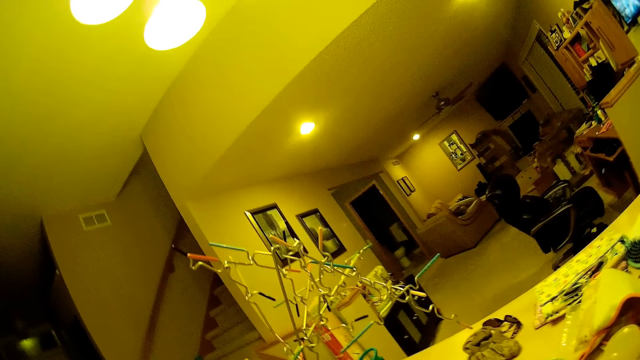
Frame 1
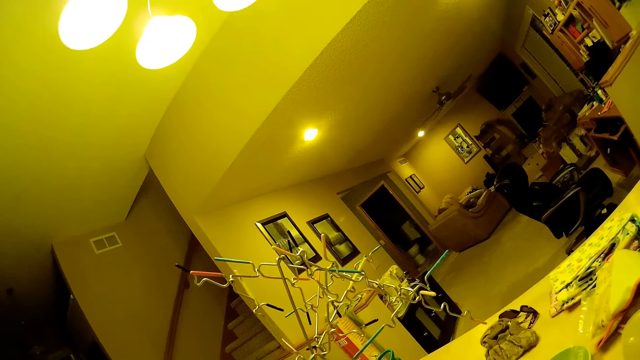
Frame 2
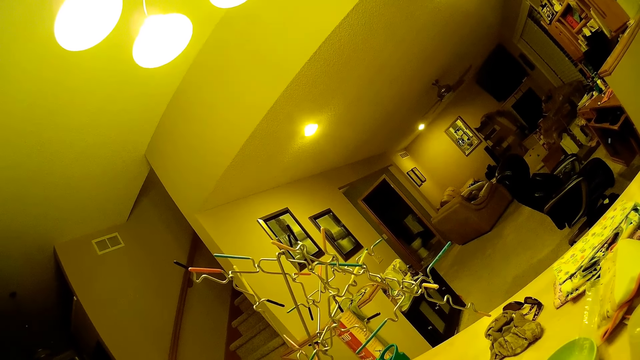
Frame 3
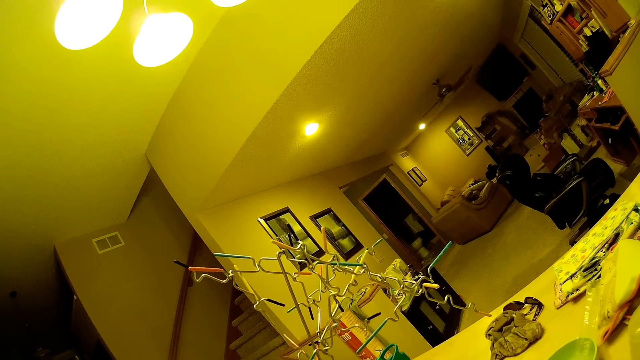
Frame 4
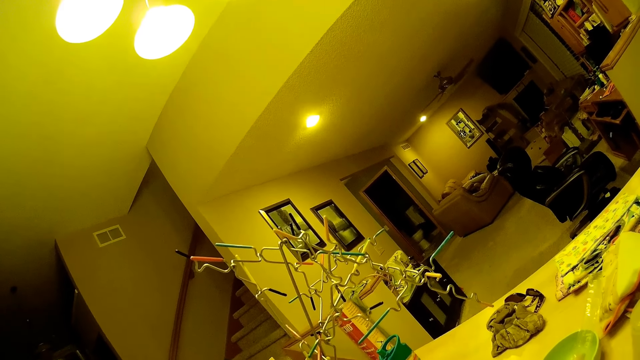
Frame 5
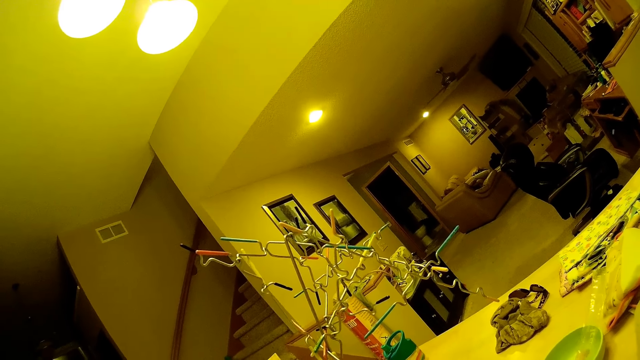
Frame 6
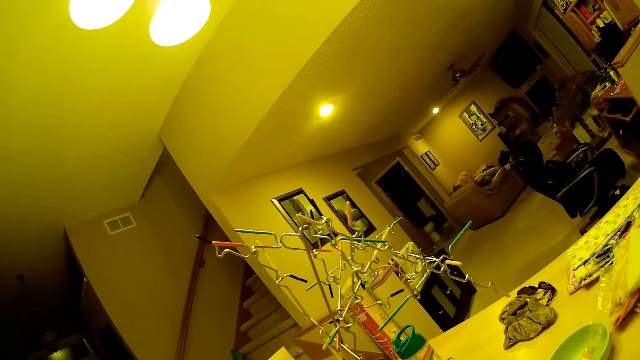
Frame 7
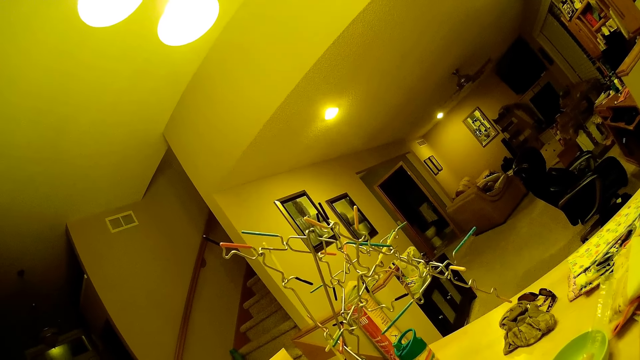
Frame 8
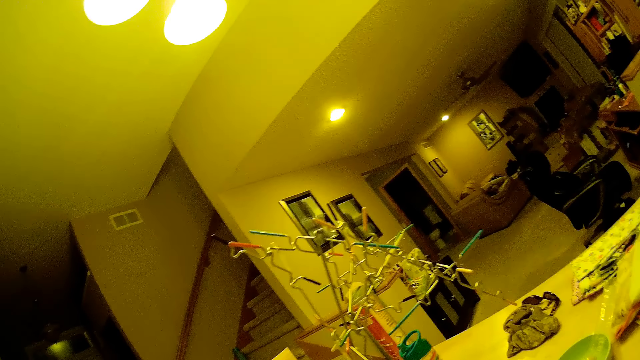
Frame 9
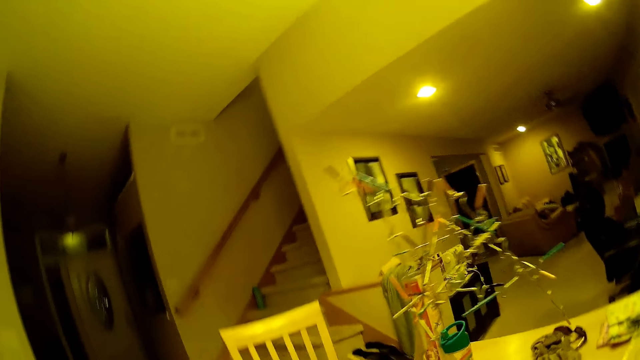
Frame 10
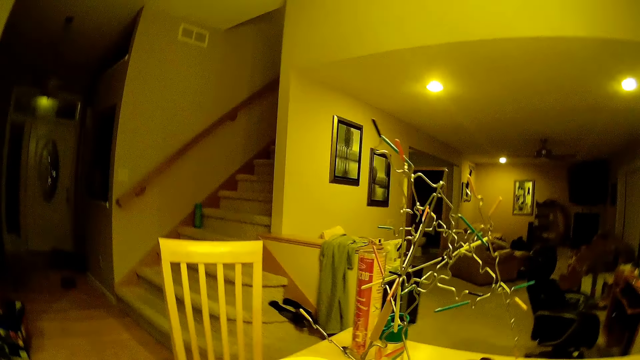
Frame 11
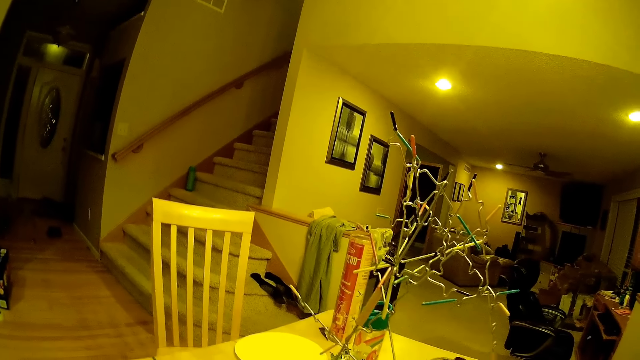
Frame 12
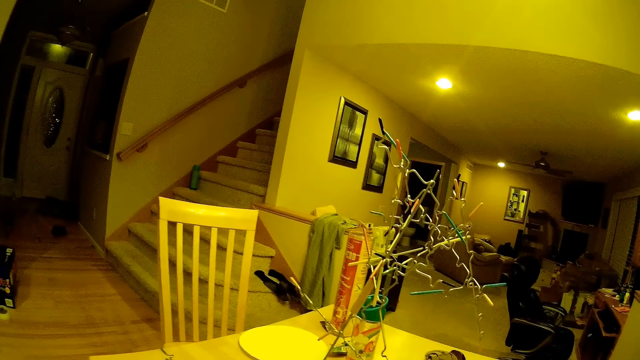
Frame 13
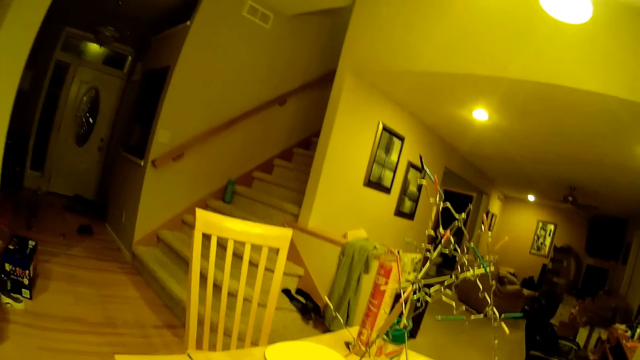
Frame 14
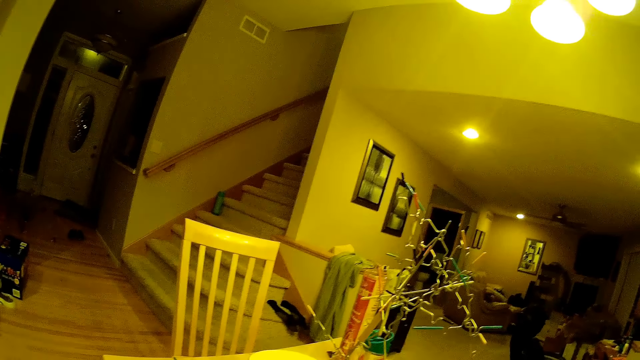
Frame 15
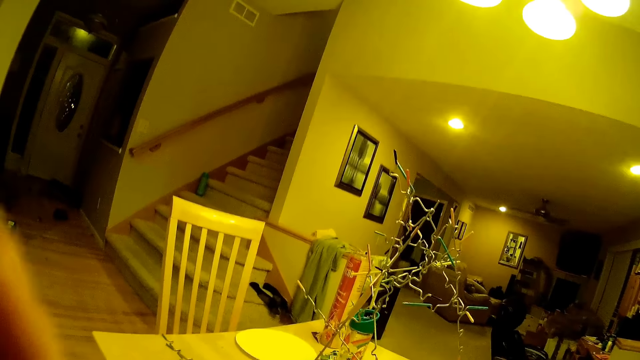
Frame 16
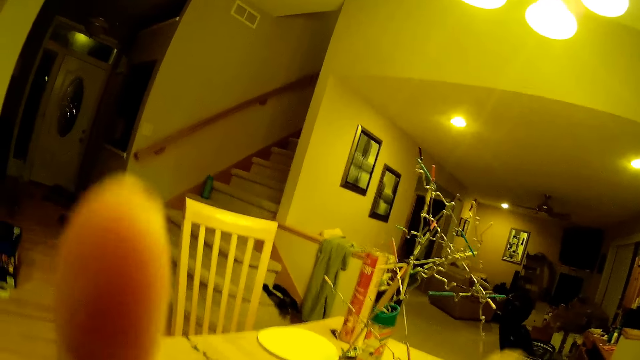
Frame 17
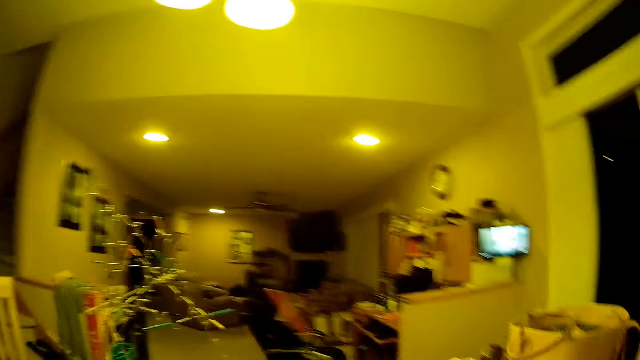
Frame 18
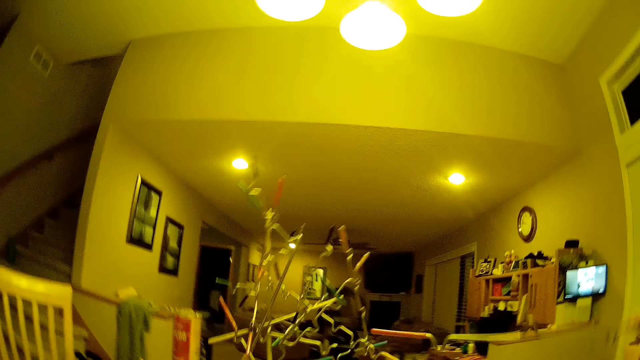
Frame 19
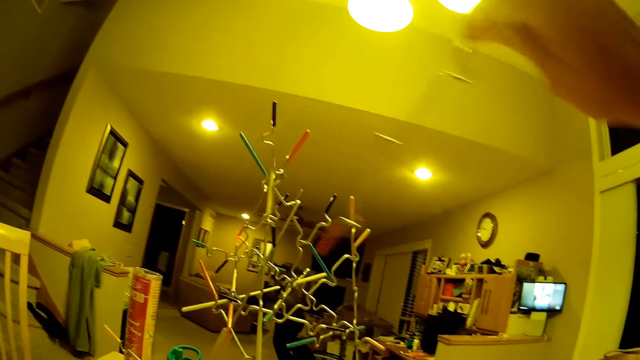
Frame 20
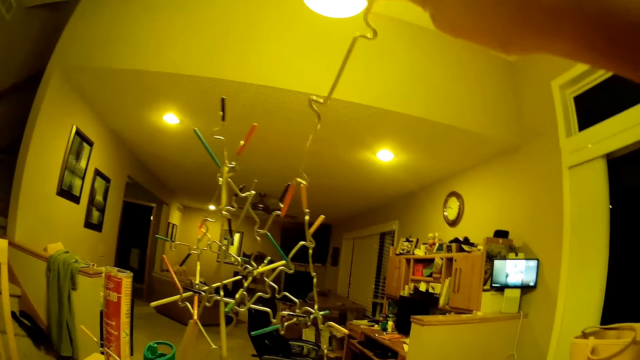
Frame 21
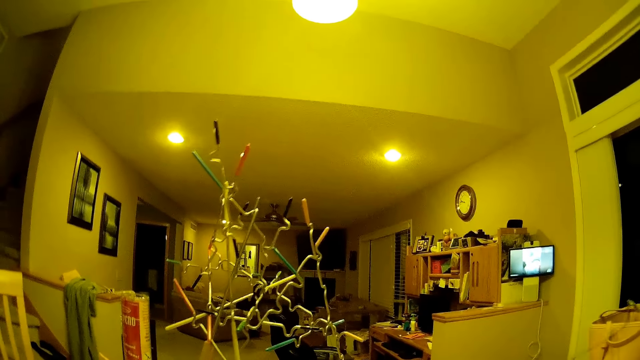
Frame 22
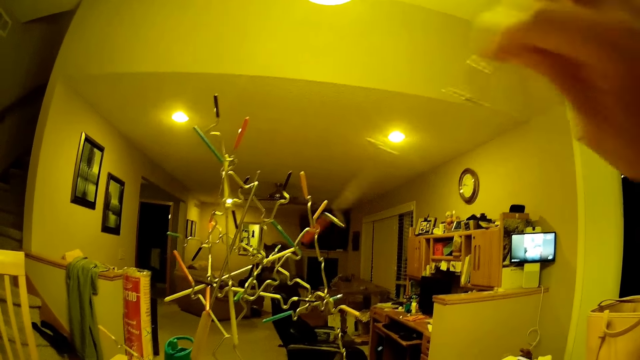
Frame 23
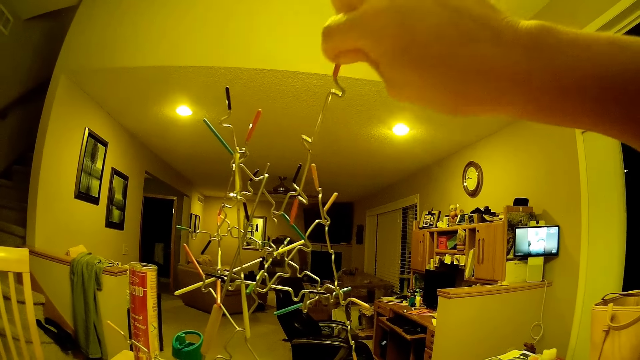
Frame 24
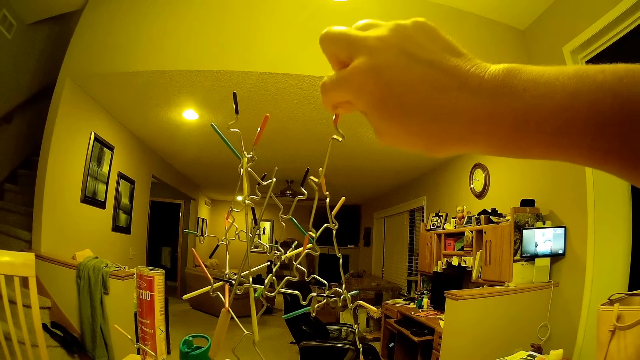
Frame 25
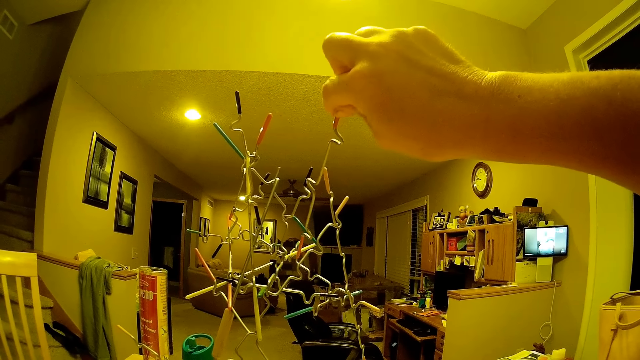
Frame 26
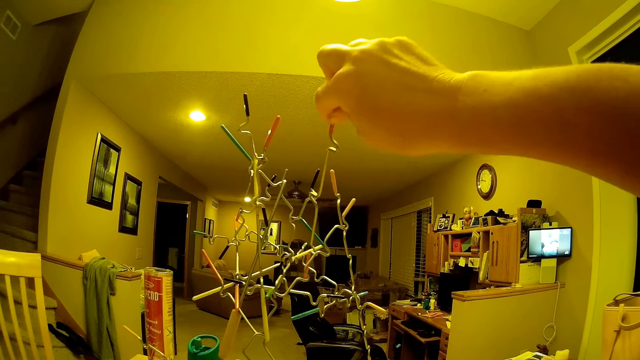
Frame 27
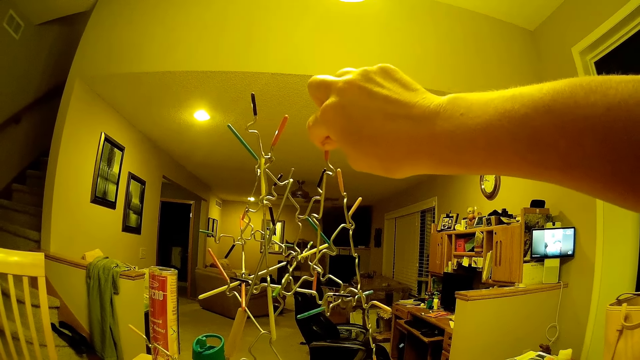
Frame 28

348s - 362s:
The camera wearer stares in the room. She moves her left hand. She puts a wire on the structure. She fixes something in the room.

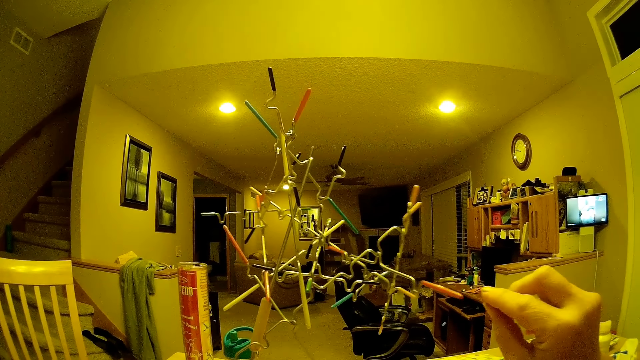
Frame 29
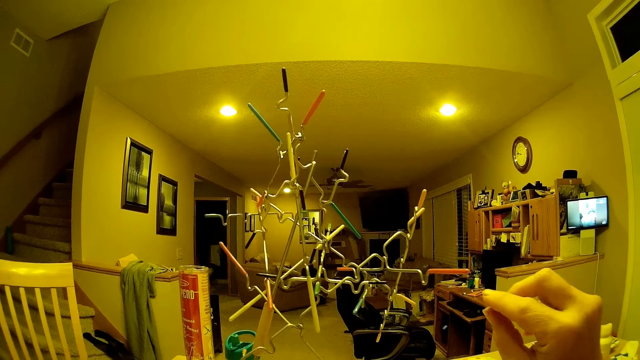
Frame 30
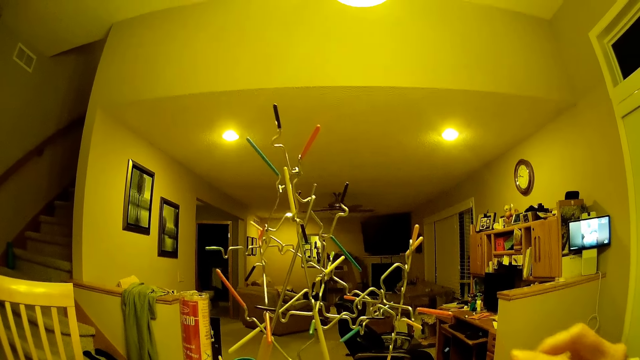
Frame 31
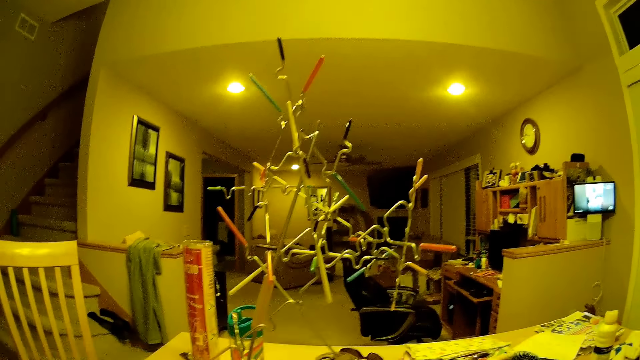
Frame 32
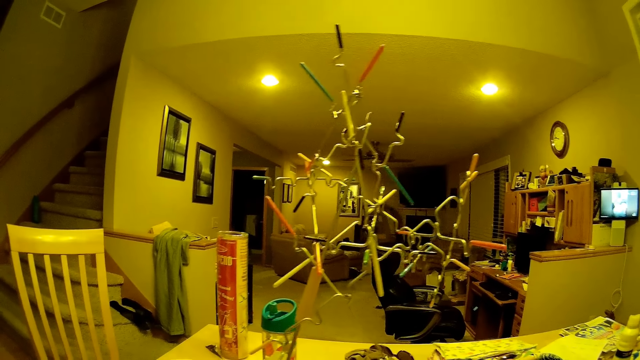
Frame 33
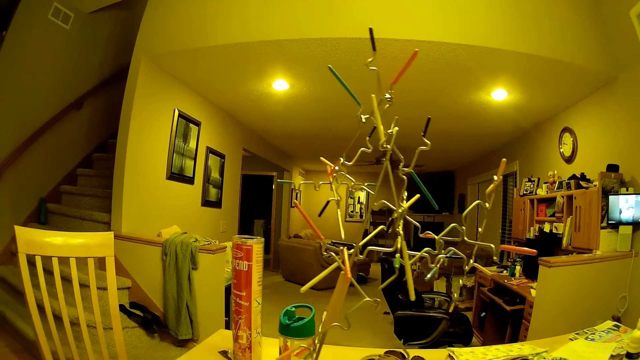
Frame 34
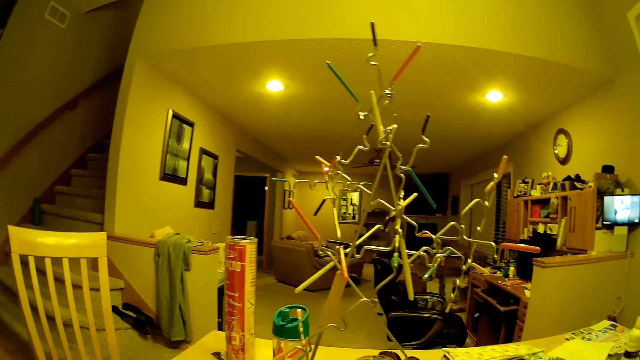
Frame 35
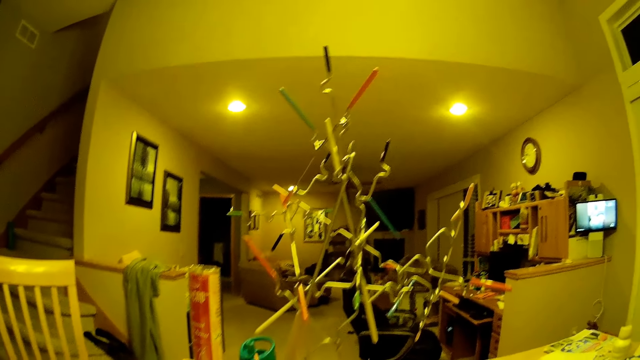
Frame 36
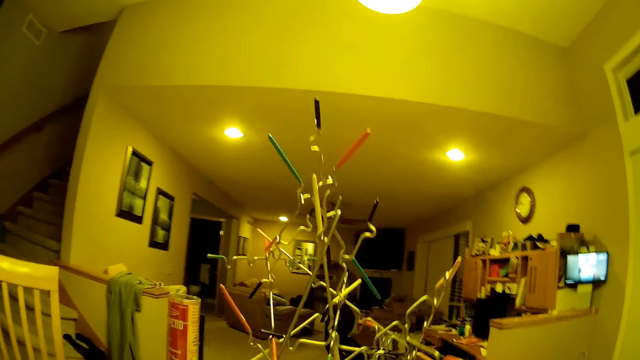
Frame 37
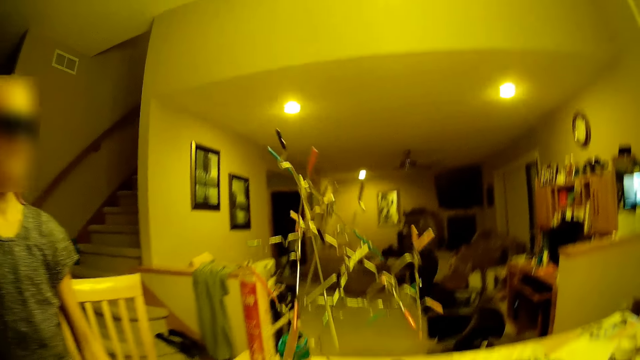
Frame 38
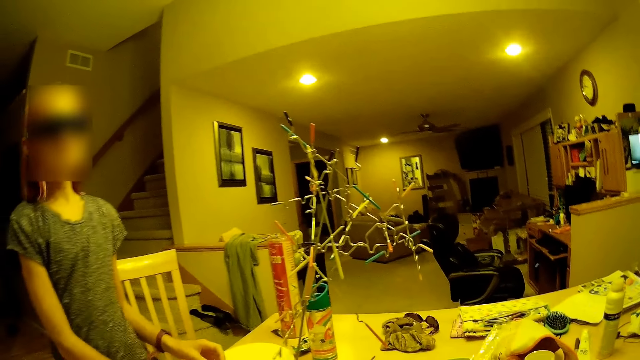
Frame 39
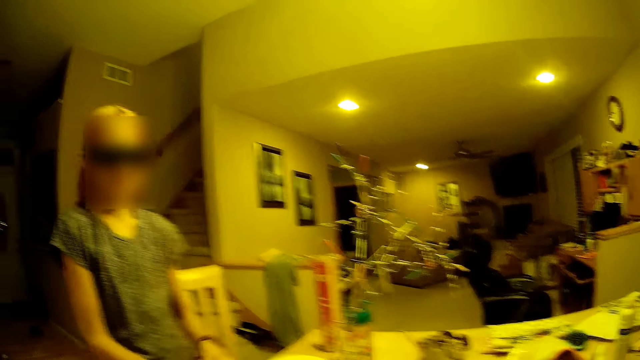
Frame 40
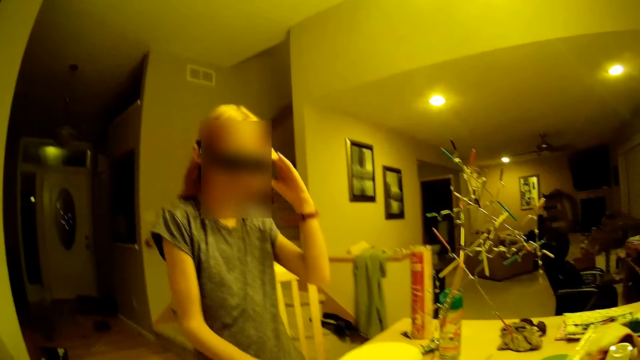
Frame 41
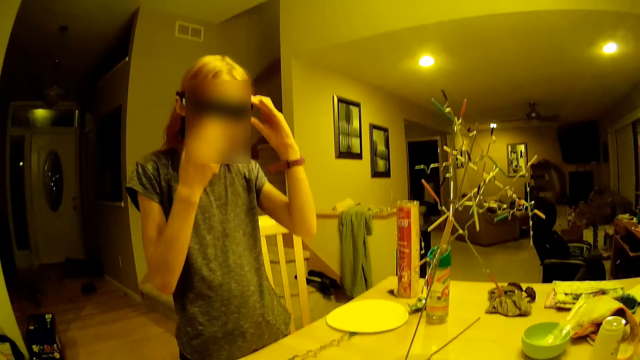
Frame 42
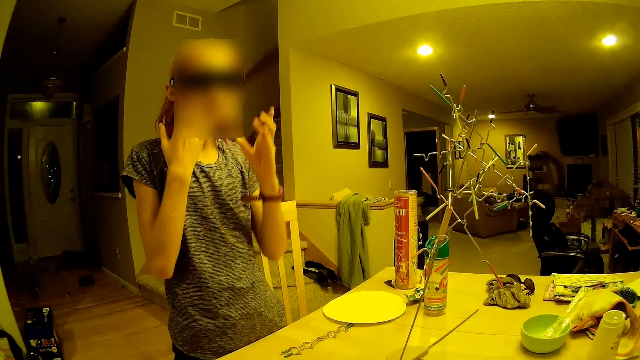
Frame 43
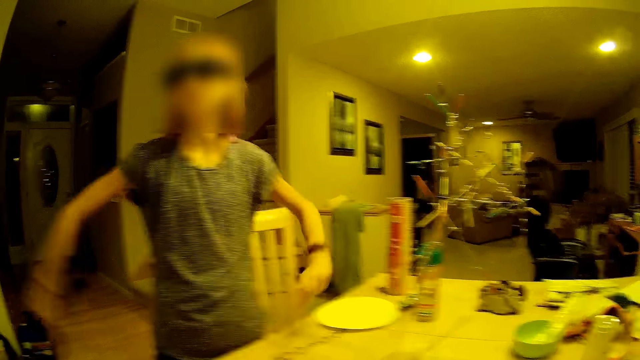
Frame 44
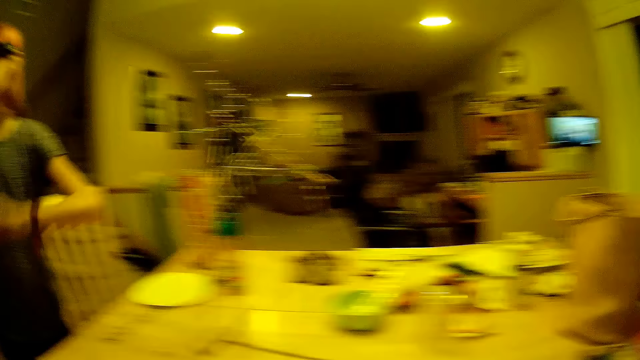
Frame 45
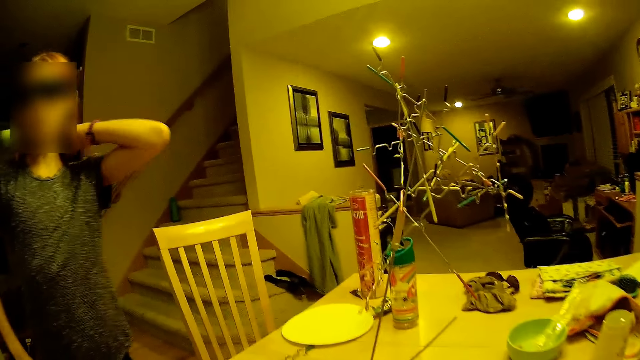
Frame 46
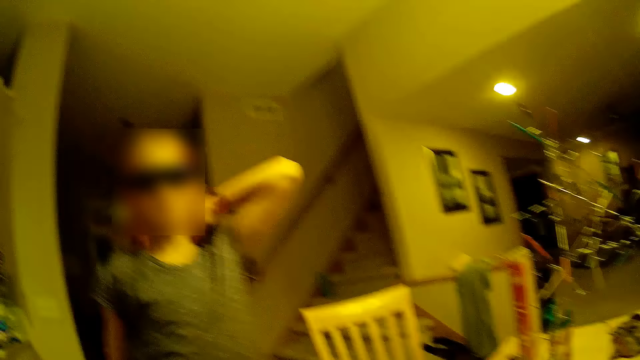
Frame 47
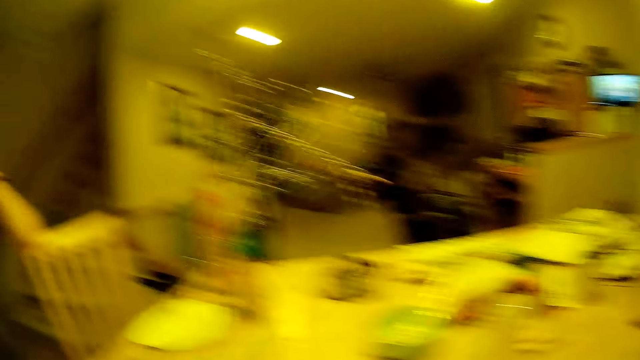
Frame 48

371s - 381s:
The camera wearer looks at the structure. They look at the lady. The lady moves sunglasses with both hands. The lady stretches hands in the room.
